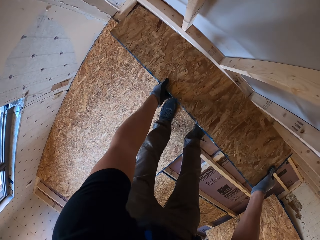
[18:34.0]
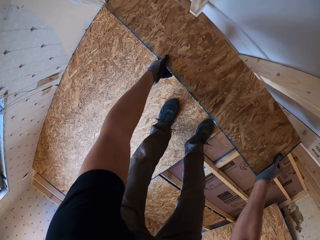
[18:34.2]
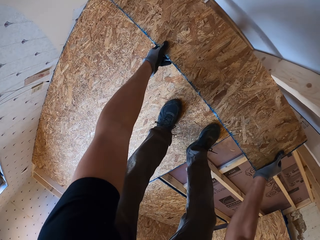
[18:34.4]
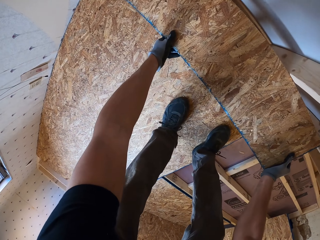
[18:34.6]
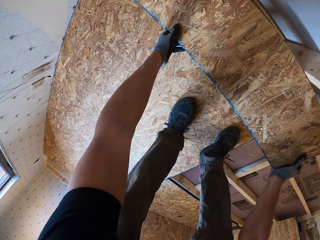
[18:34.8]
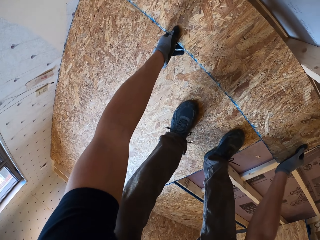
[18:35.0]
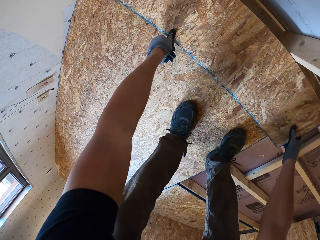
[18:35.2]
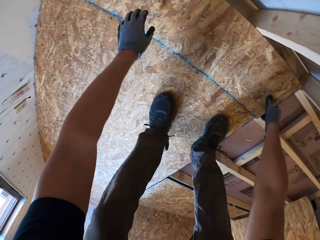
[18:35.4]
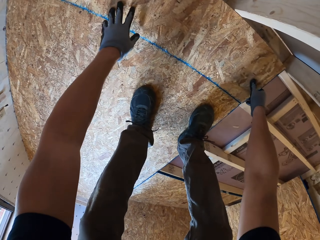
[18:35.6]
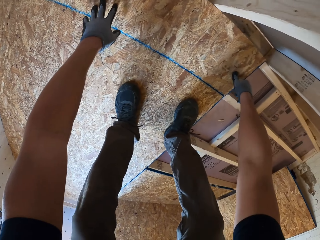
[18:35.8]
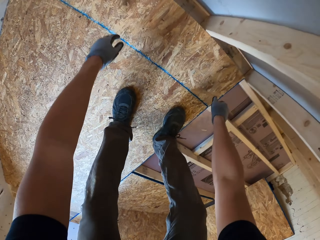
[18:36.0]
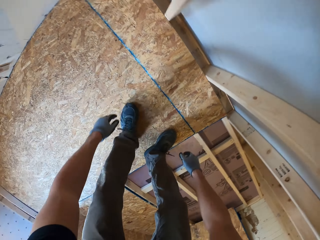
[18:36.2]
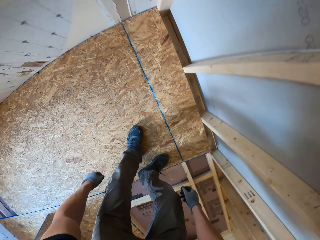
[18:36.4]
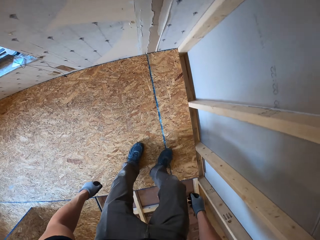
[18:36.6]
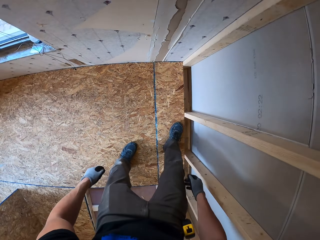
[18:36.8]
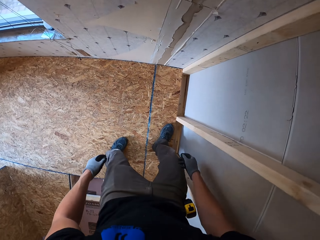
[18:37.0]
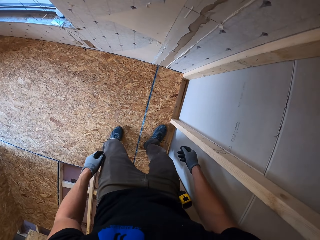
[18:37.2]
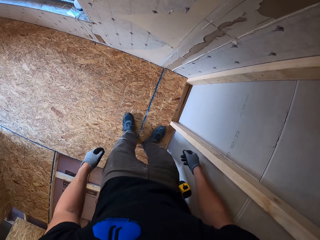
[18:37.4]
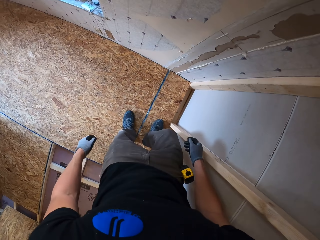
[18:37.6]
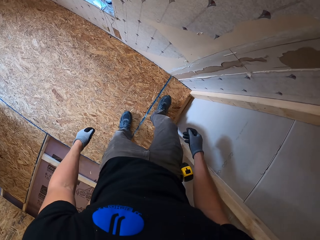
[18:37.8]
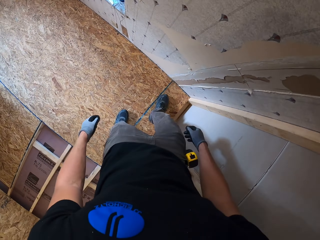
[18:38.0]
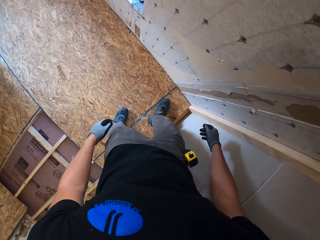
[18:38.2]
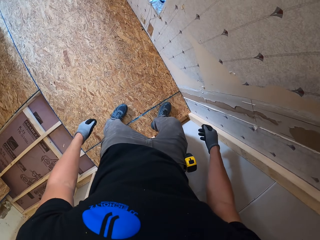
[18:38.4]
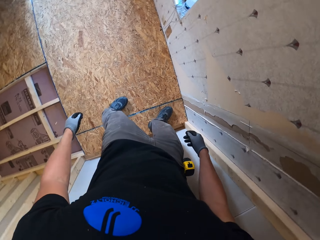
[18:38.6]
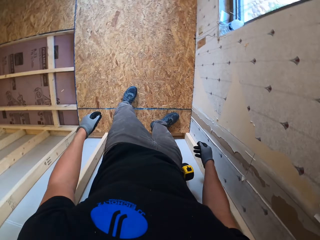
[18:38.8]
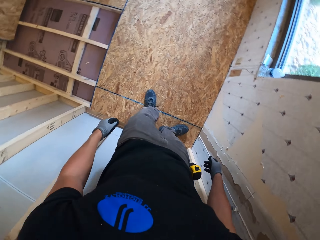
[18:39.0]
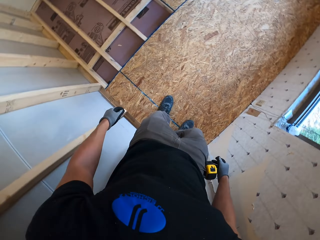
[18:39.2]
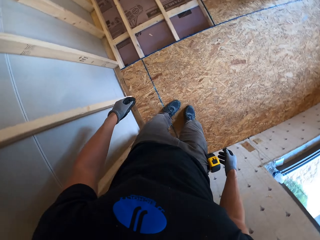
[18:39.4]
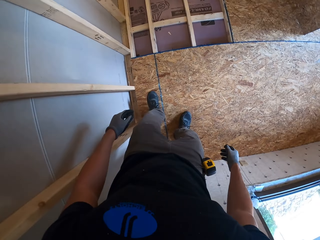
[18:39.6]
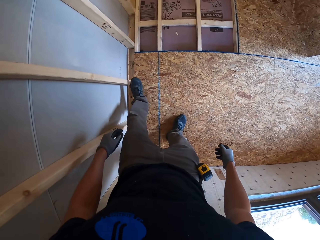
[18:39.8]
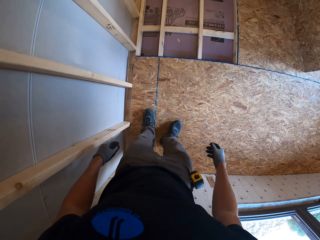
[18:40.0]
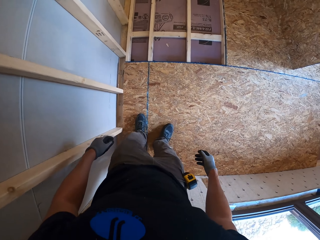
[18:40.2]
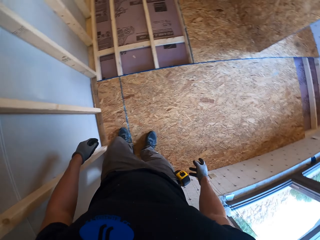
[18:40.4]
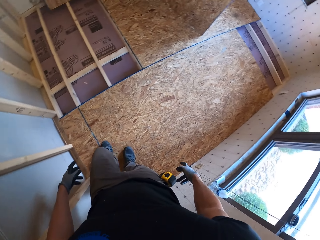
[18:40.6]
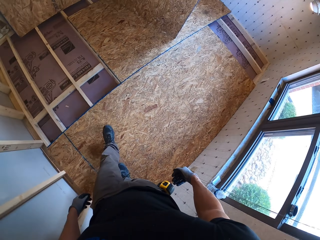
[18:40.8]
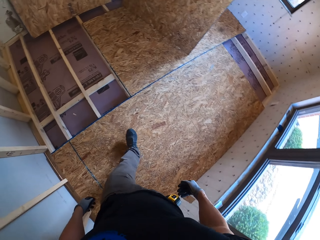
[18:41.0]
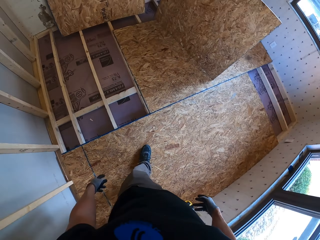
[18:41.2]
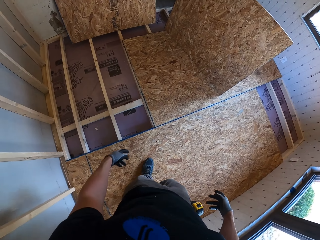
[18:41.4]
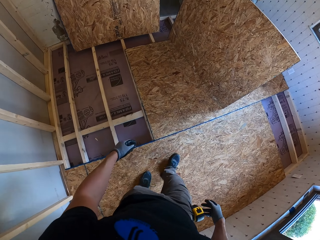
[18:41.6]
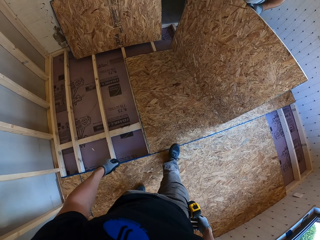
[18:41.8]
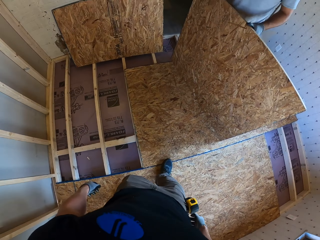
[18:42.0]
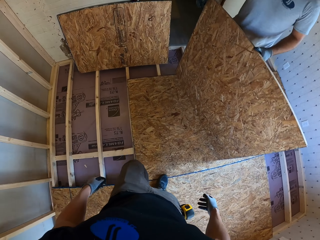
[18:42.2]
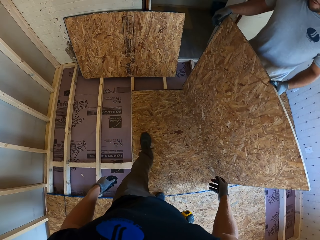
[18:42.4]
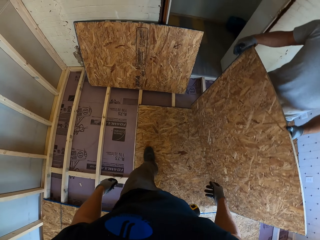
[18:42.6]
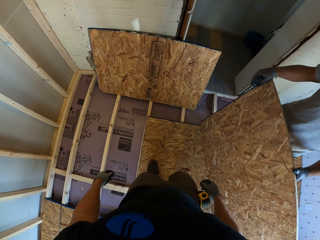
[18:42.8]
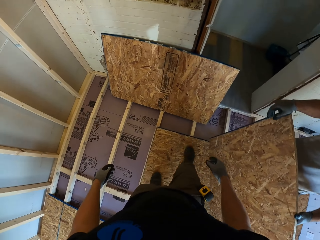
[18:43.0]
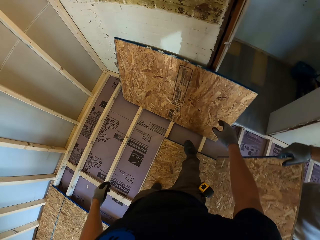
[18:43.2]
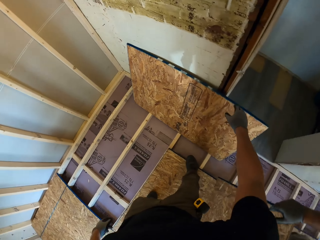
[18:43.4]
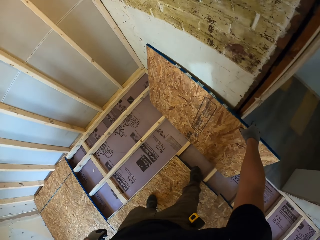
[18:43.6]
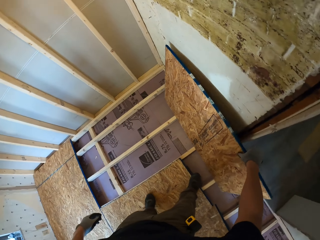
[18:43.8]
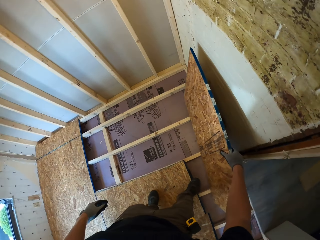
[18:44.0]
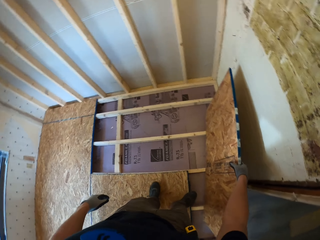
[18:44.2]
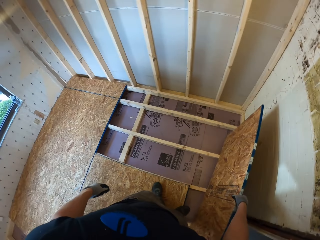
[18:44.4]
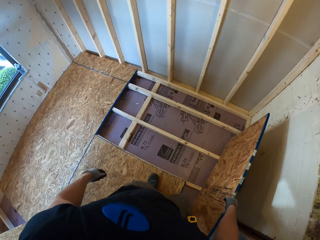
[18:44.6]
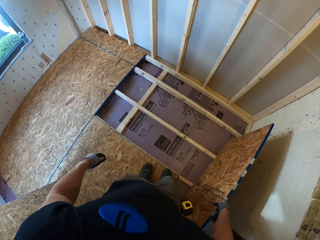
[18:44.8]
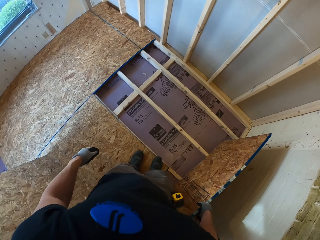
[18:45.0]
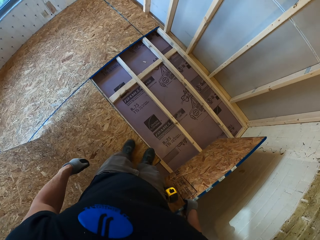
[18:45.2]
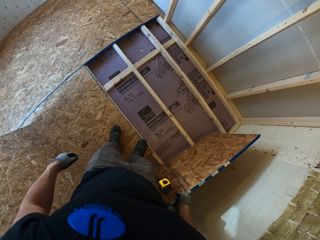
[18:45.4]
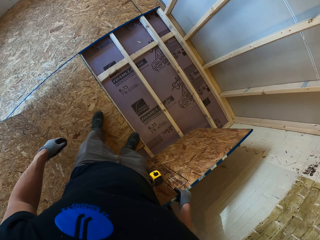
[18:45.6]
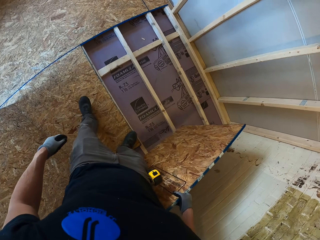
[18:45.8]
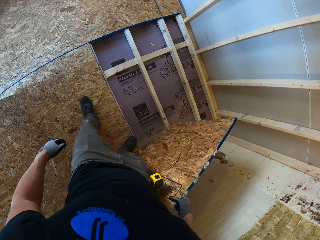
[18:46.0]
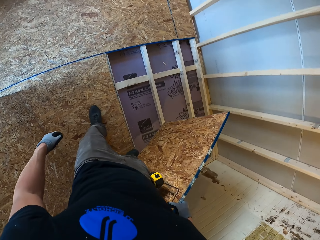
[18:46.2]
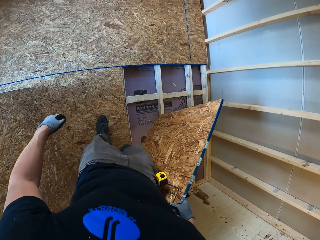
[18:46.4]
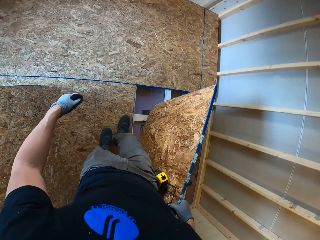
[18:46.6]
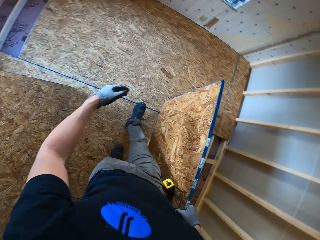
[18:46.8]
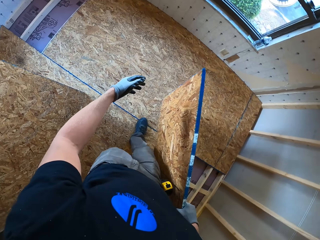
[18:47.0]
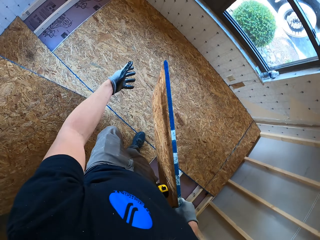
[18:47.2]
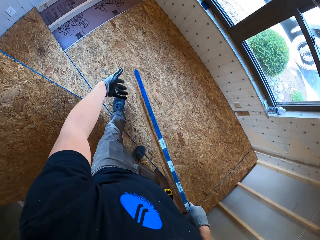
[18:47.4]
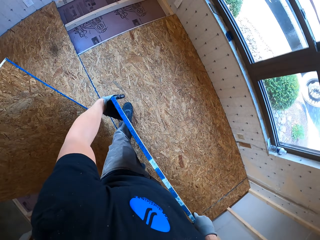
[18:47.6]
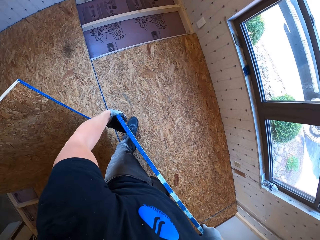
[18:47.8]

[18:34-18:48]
The camera wearer places the smaller board on the floor. They step on the wood, fix the smaller board in position on the floor, and walk on the aligned woods. A man holds a bigger piece of the board. The camera wearer takes another piece of wood.

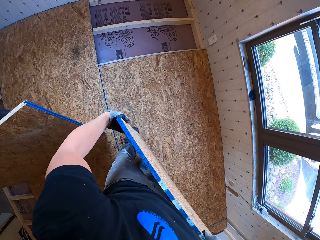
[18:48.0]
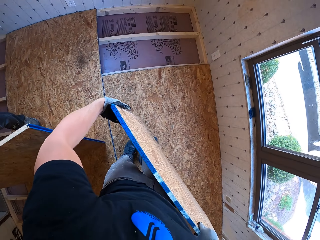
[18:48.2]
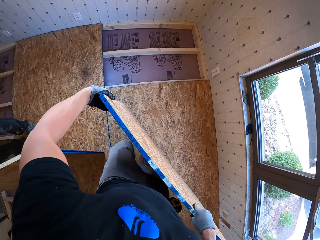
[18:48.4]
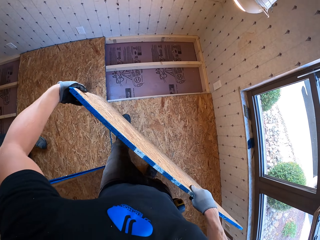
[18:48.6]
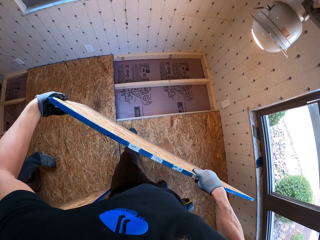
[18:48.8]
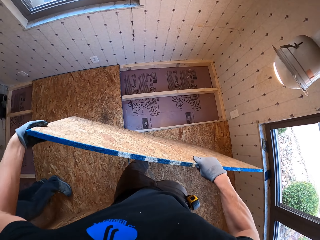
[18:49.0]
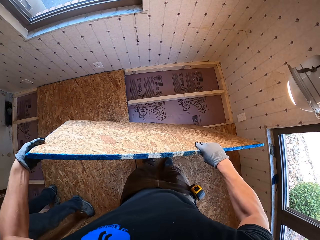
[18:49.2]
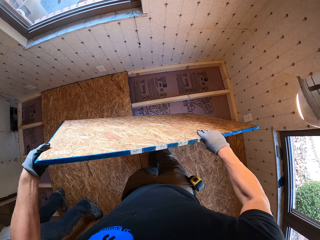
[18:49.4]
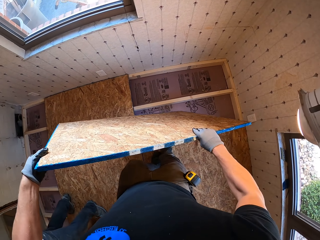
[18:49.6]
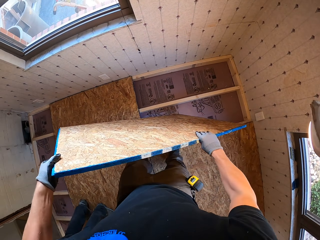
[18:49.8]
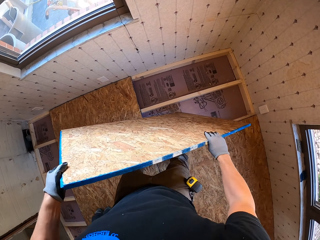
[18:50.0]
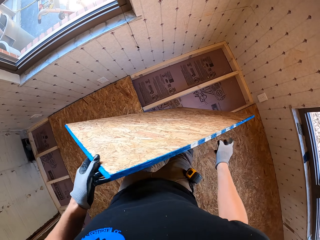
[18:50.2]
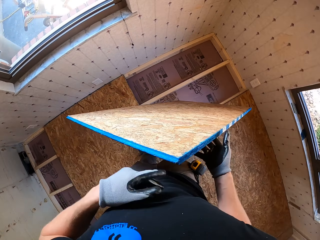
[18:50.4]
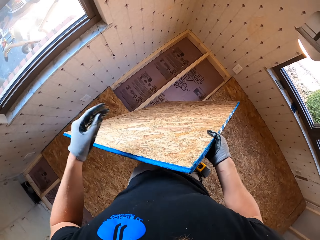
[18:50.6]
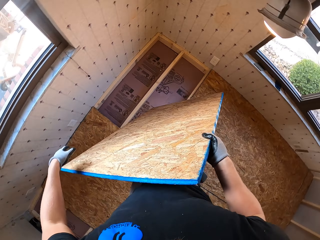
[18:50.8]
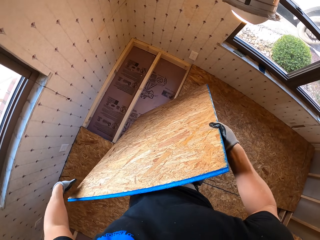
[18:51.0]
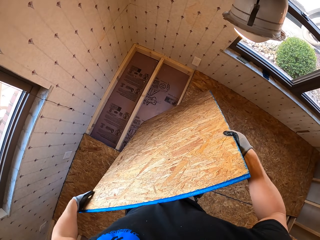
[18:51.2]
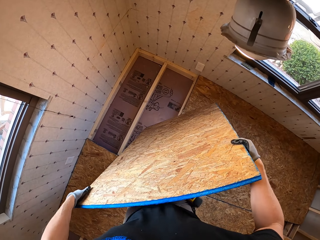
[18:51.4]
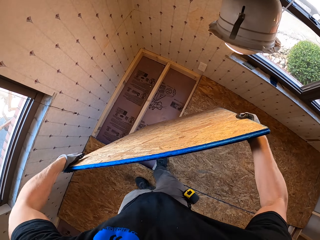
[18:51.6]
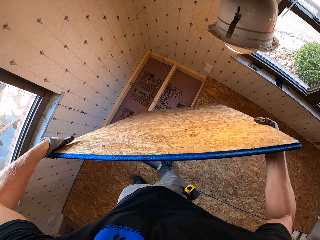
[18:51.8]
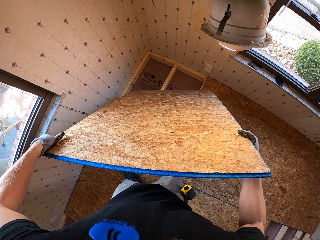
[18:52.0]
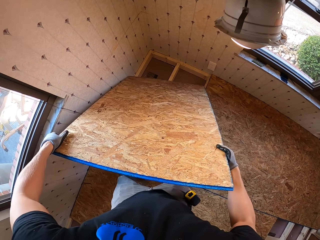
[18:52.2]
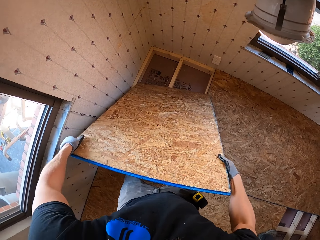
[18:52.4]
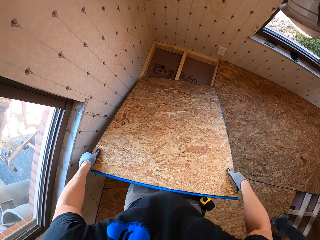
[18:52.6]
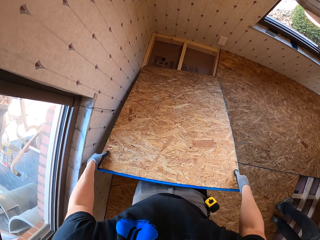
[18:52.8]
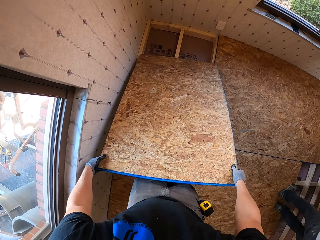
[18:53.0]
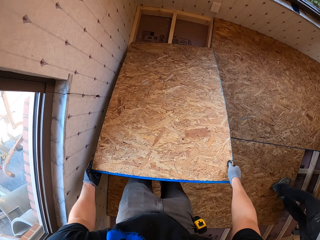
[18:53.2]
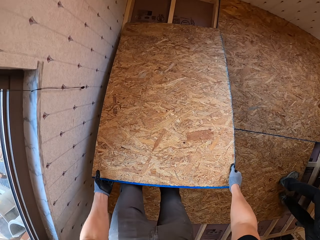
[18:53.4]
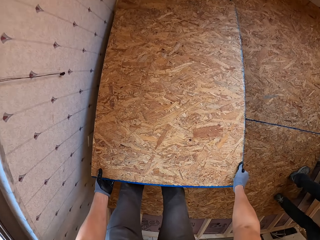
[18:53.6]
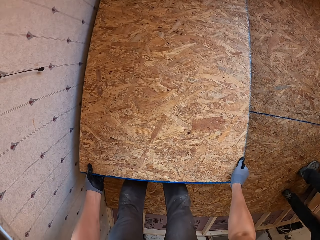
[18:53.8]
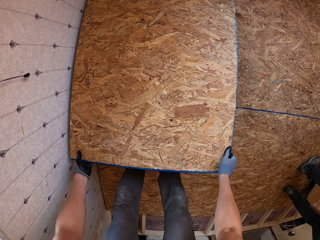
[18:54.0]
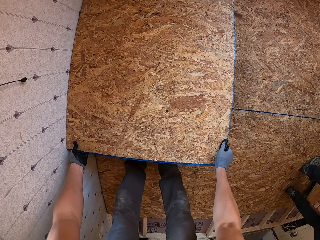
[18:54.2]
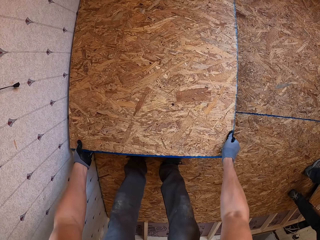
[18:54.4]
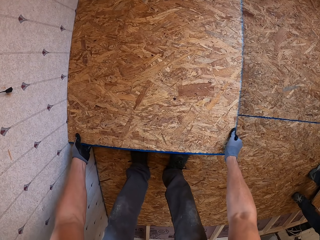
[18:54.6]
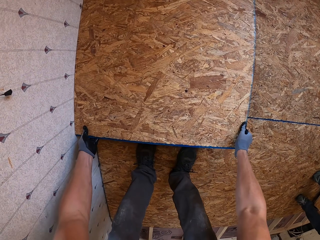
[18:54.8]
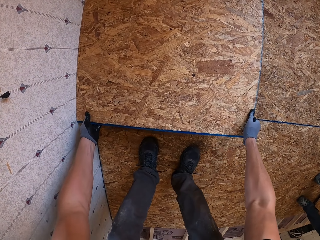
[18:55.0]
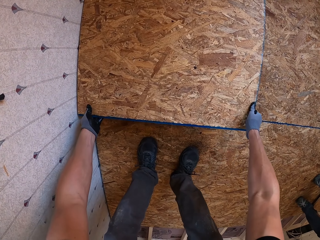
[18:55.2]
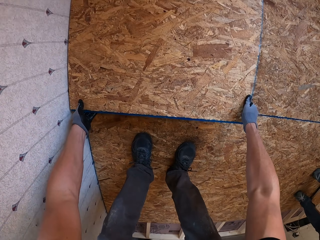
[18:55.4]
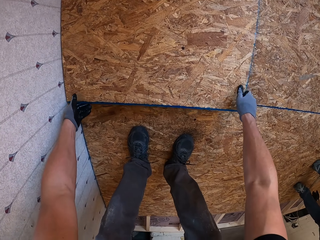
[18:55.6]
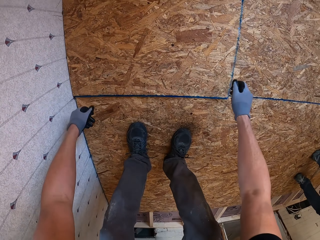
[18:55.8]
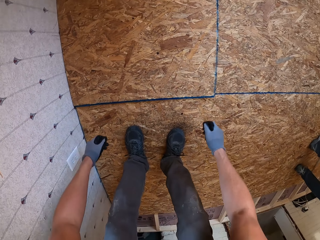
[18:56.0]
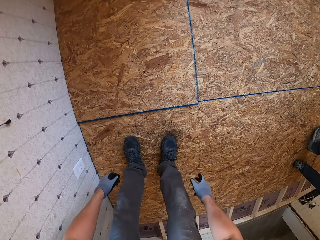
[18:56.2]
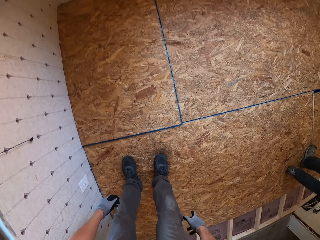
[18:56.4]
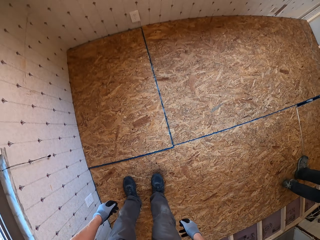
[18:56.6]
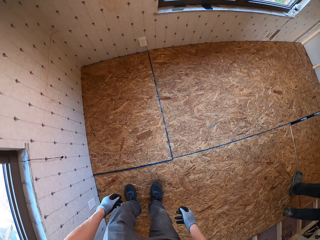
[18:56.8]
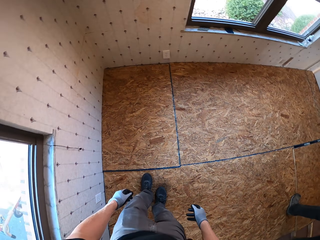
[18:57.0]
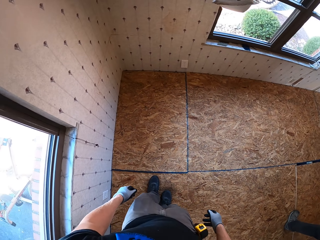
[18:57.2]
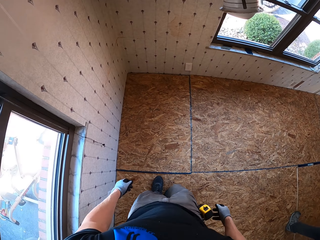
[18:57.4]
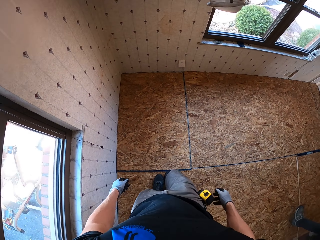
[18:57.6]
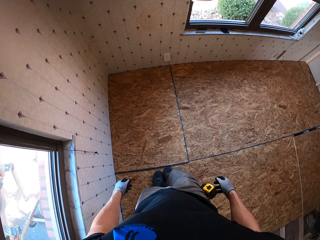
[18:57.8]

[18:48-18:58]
The camera wearer rests the wood in a space. They place a piece of the board on the floor. They spread the wood into the space.
